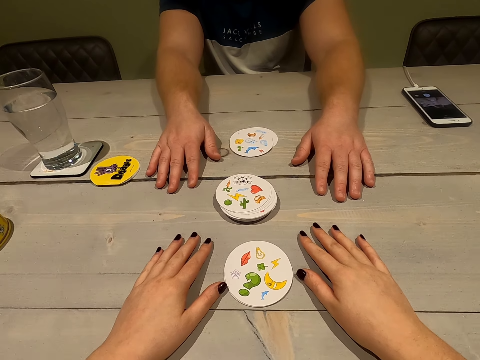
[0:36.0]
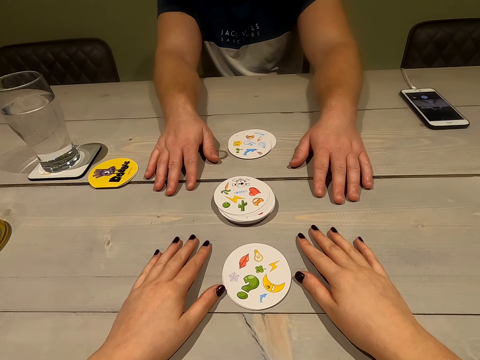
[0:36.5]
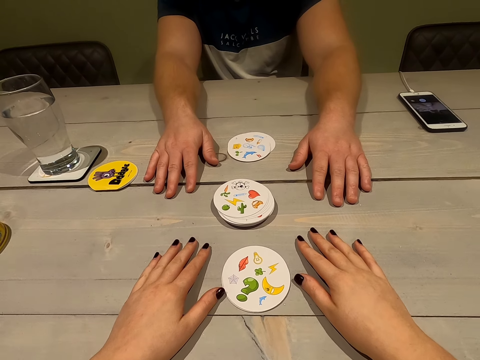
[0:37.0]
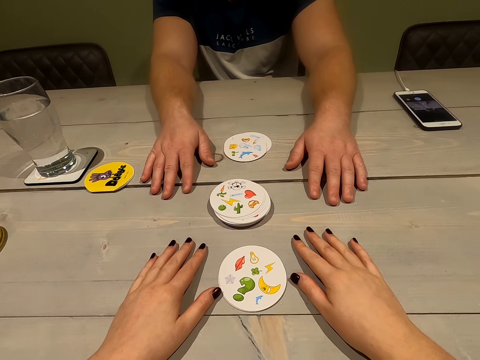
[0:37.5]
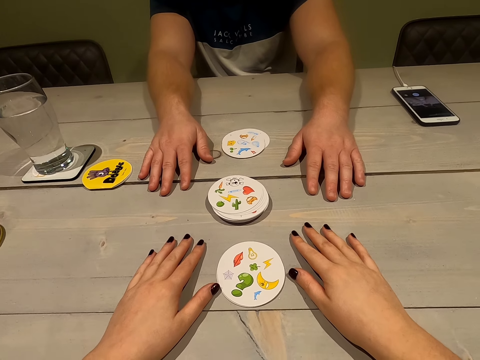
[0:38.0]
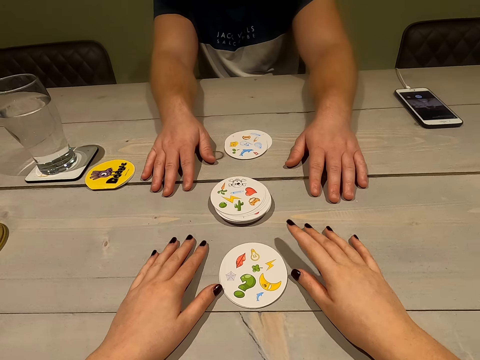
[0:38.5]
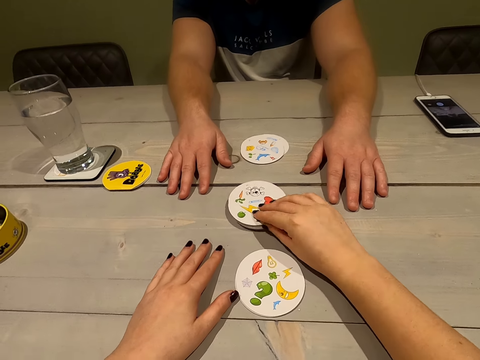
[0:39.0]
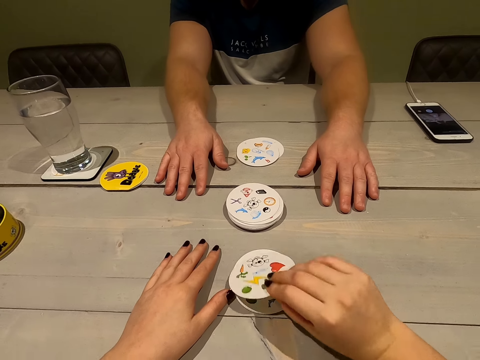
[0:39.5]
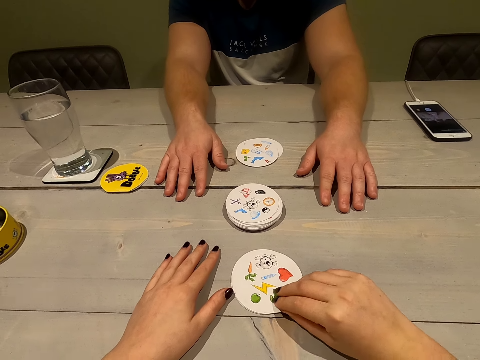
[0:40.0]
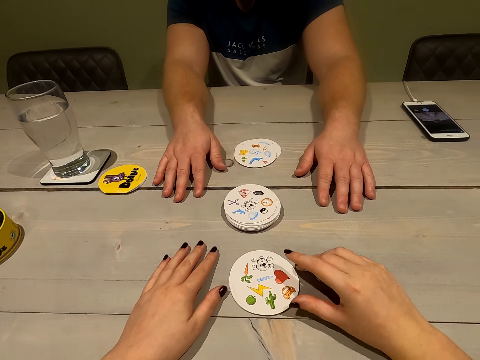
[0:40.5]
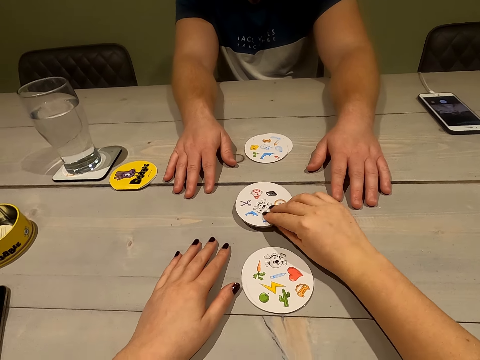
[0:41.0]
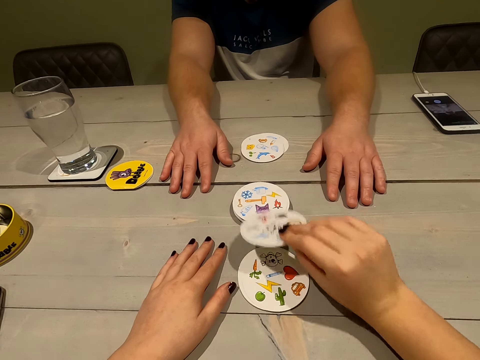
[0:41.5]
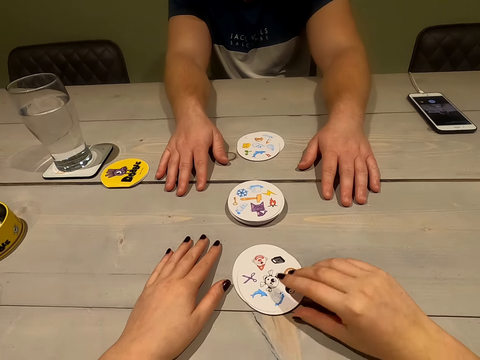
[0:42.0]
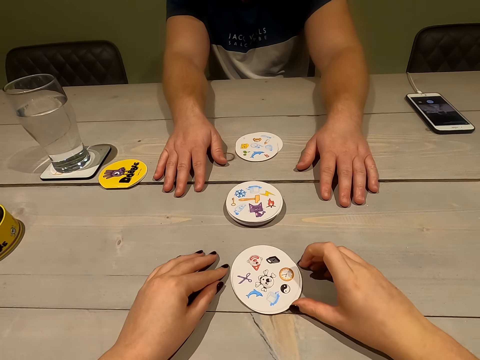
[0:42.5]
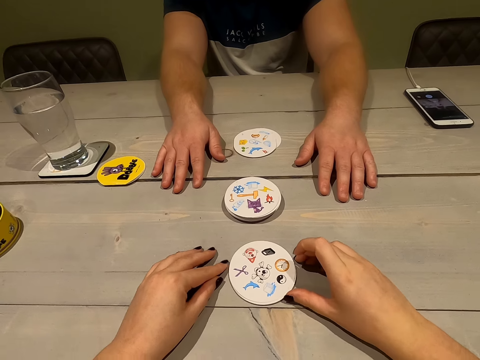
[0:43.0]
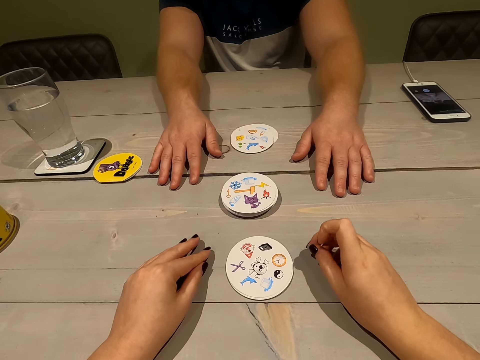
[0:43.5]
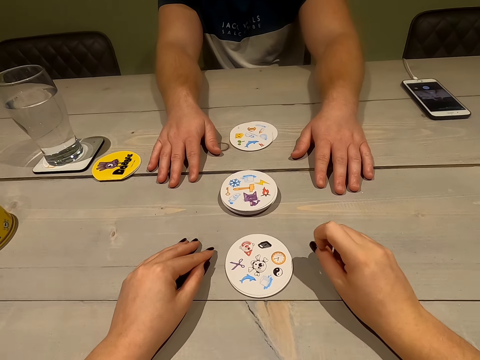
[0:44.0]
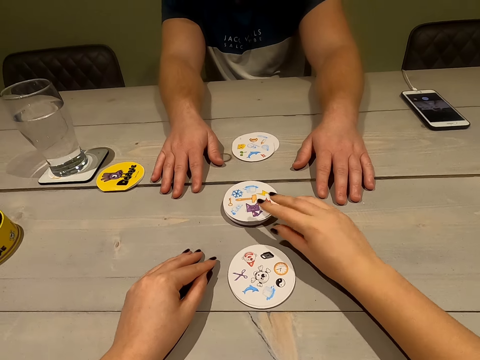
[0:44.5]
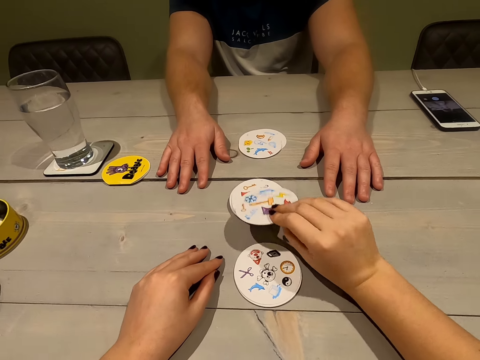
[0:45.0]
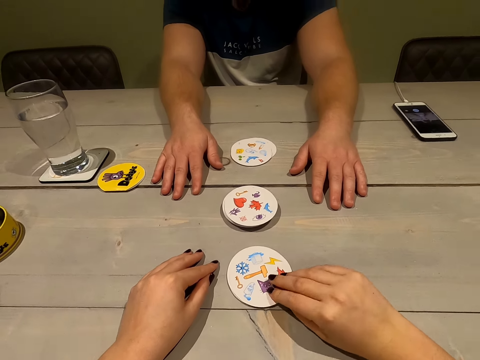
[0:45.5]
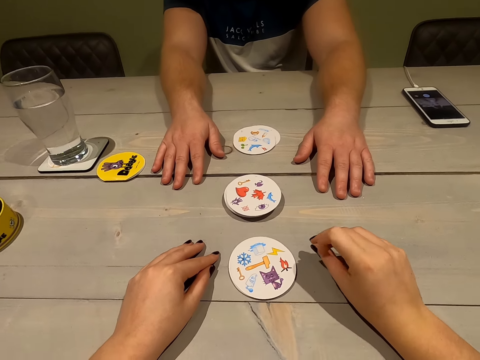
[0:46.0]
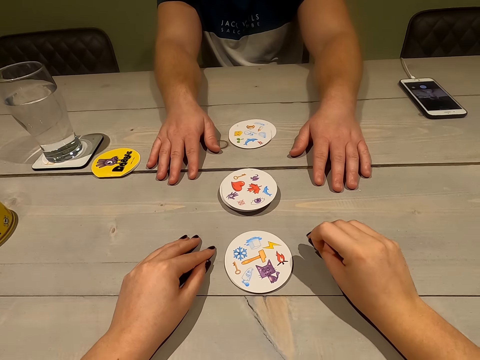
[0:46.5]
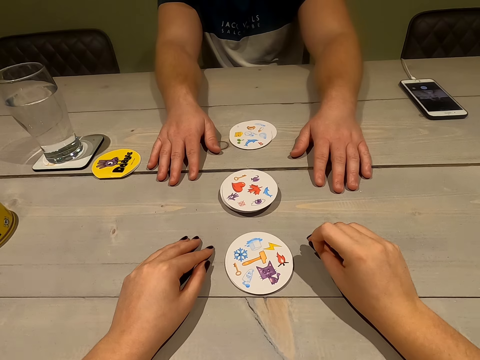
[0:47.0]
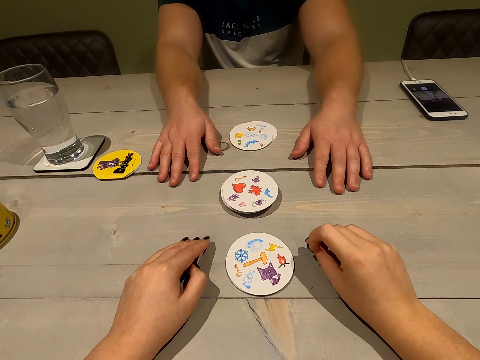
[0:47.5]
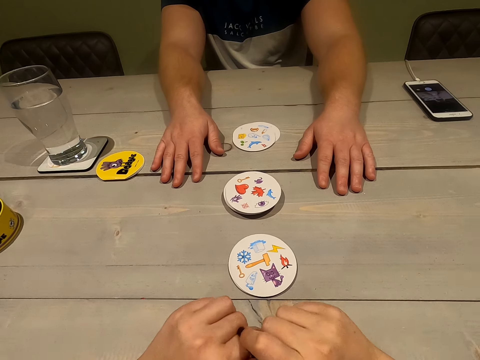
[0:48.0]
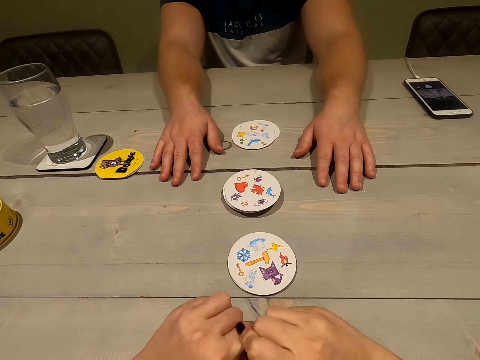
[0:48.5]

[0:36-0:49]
The camera wearer collects a card. She takes another card on the table. She arranges her cards. She collects a card.

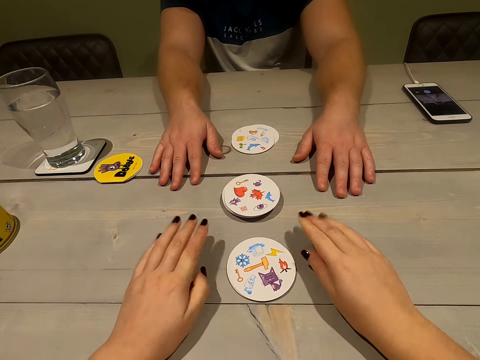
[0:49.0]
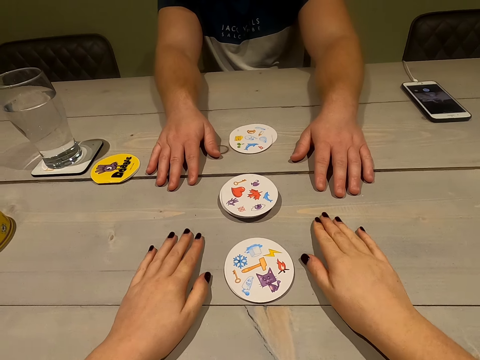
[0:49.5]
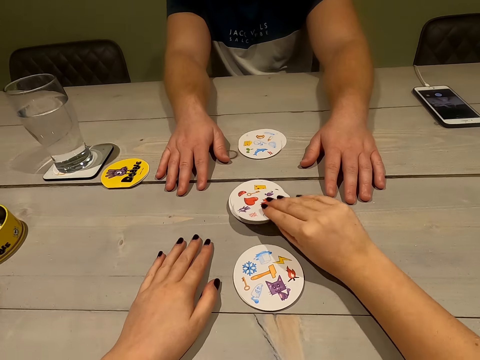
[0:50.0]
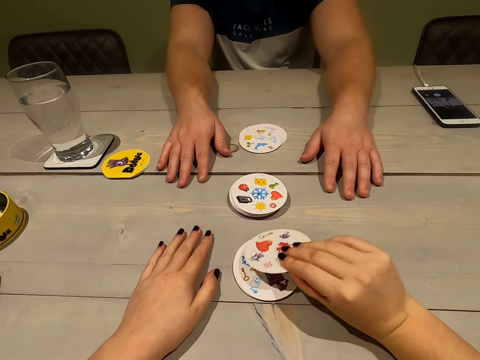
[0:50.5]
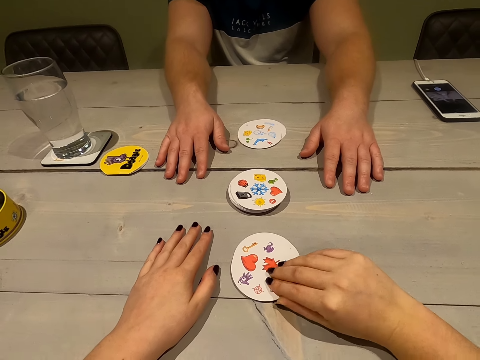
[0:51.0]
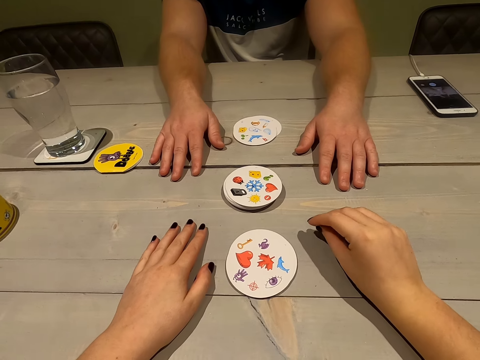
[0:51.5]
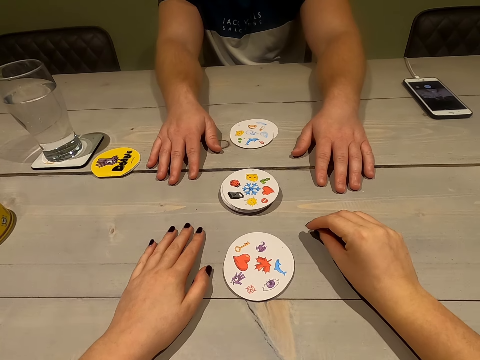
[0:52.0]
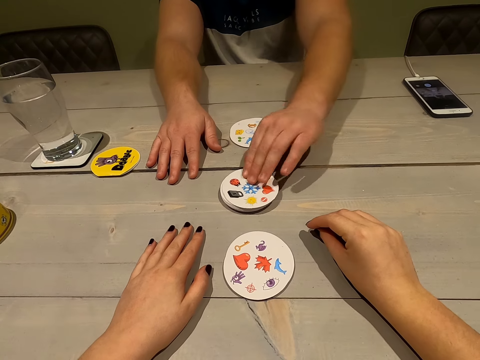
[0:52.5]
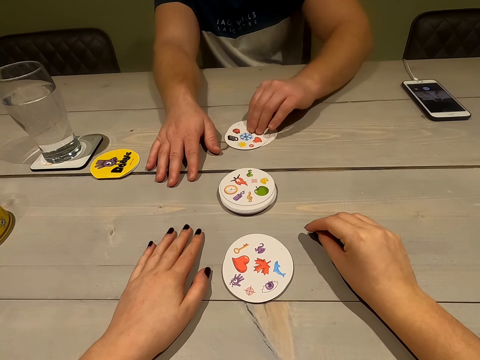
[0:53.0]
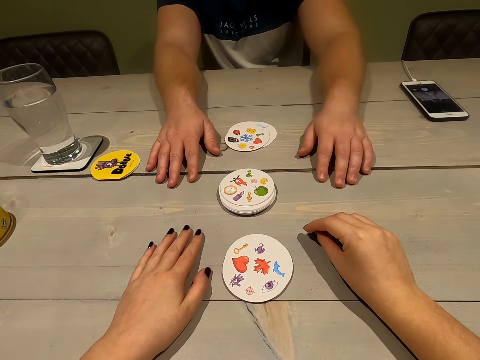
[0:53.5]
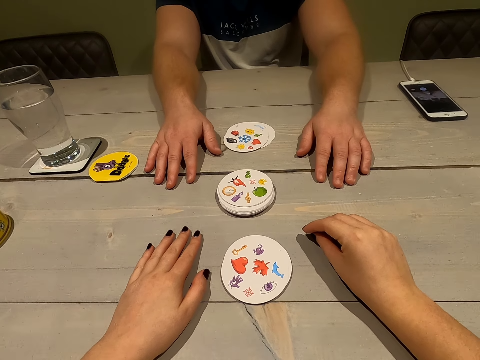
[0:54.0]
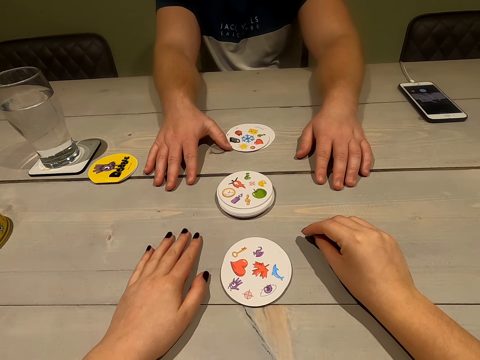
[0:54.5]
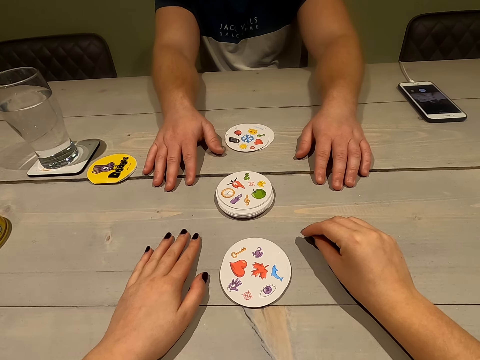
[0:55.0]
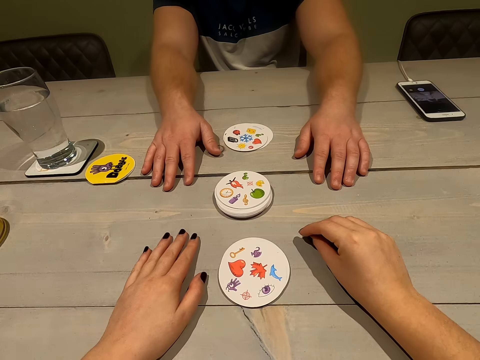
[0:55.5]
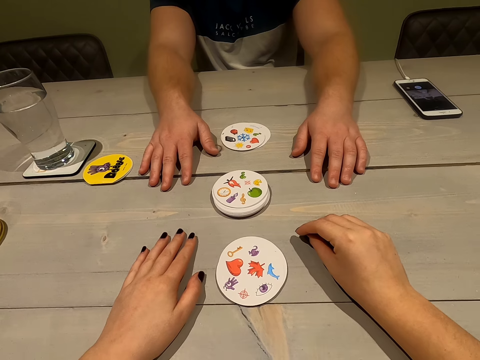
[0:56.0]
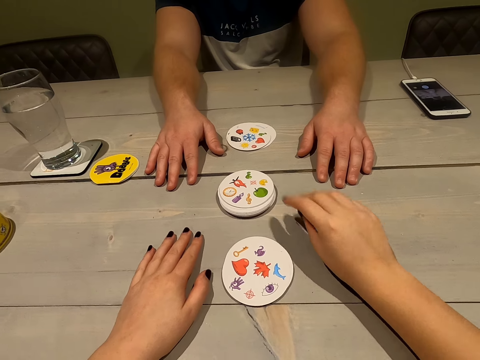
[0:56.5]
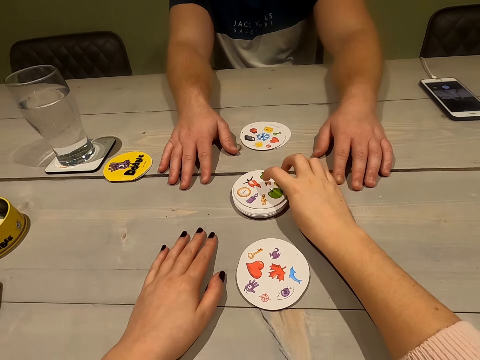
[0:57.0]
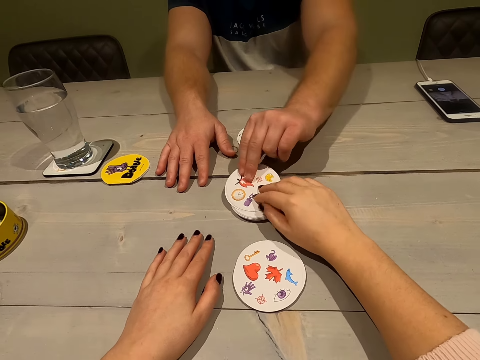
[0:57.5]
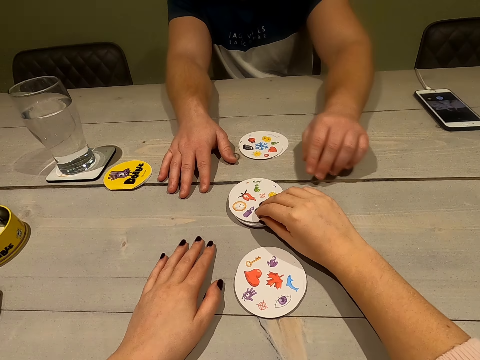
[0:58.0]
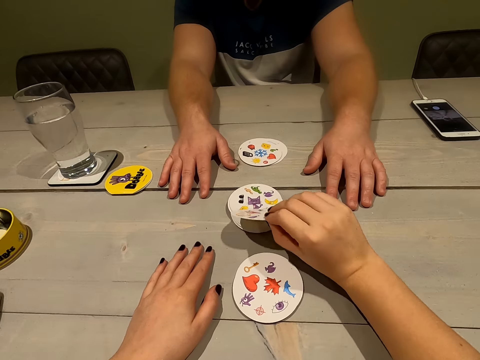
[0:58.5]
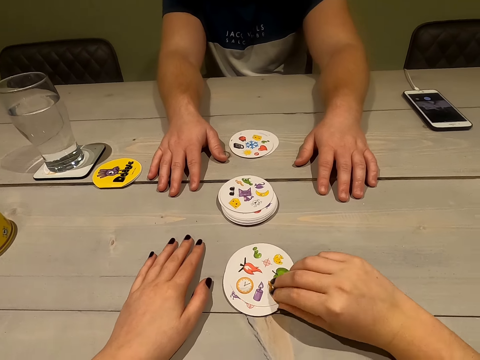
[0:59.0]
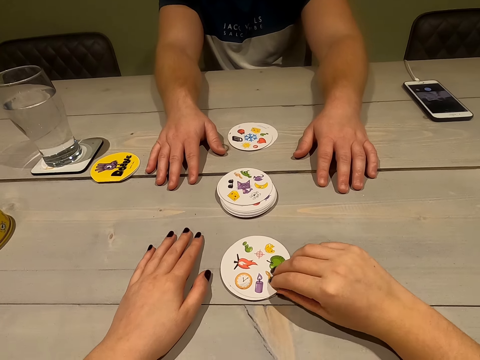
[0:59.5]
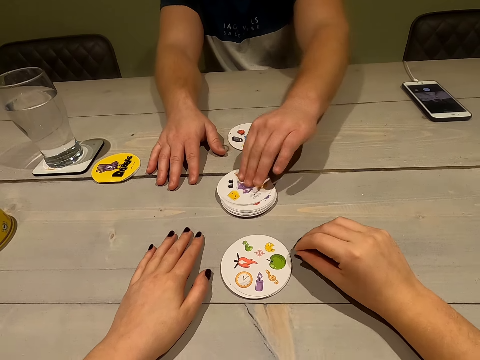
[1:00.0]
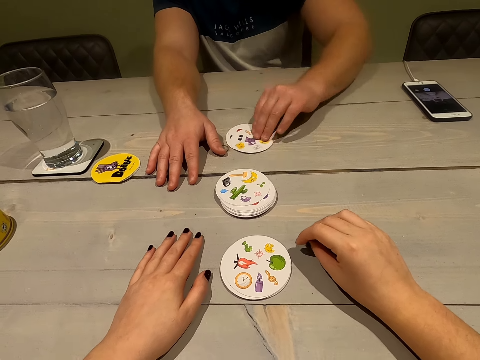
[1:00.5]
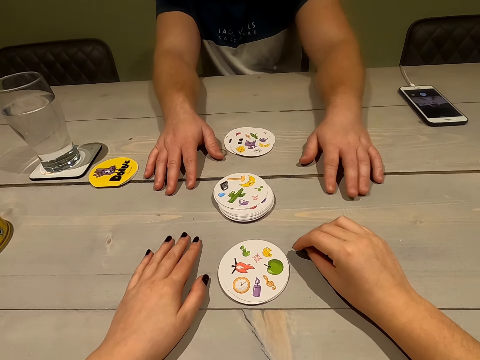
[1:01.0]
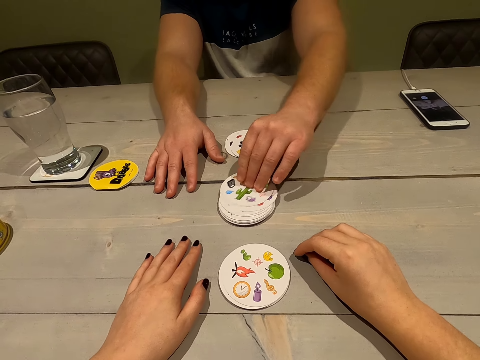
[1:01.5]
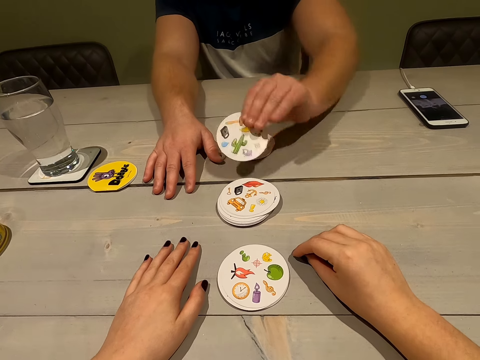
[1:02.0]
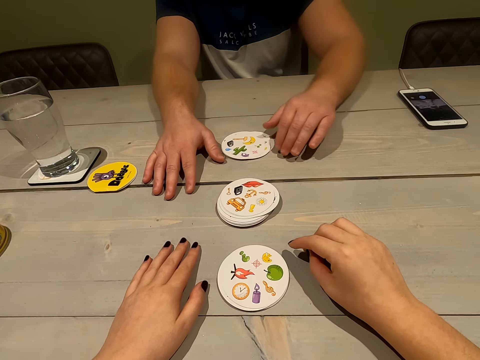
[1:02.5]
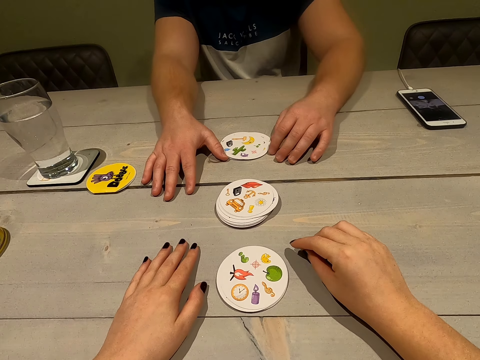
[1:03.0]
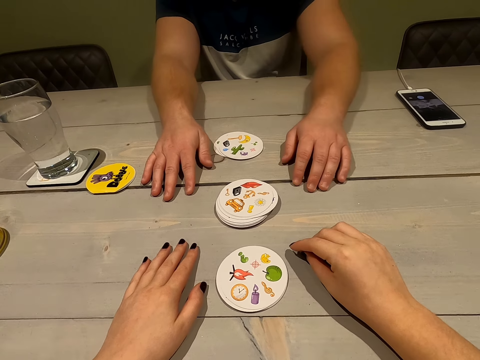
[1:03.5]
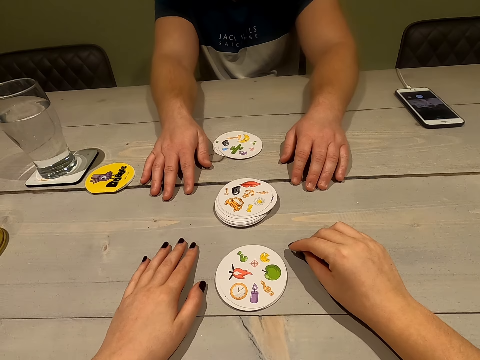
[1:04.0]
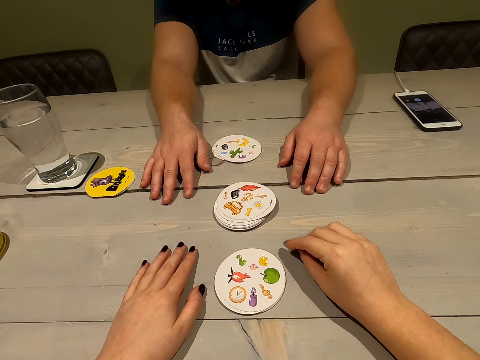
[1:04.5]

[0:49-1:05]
The camera wearer picks a card and drops the card. A person takes the card on the table. The camera wearer takes the card on the table. The person takes the card on the table, lifts a card, and drops the card.
